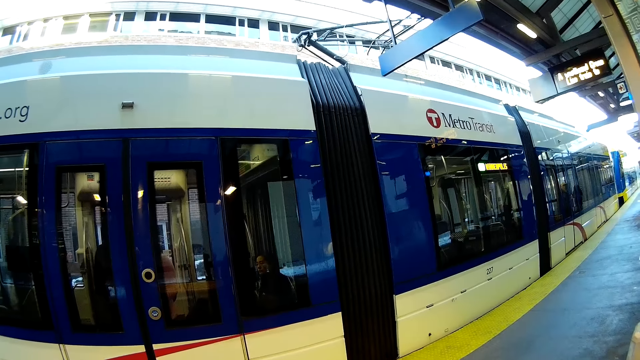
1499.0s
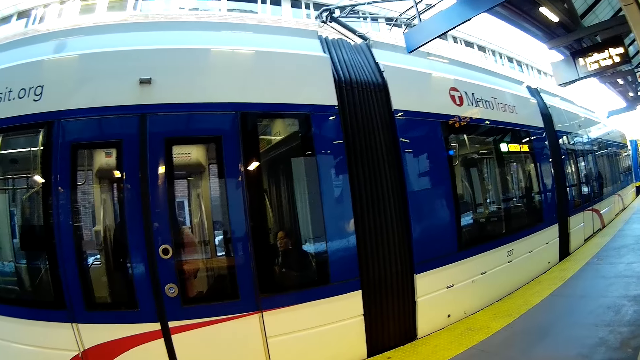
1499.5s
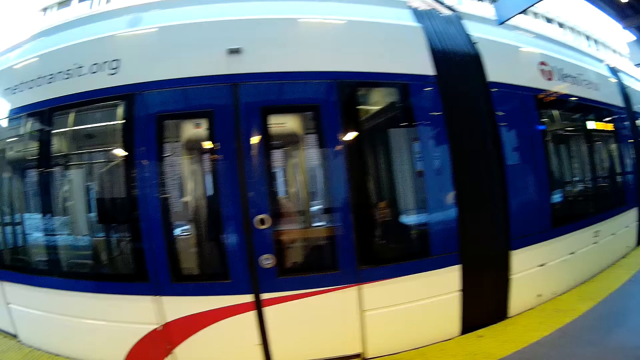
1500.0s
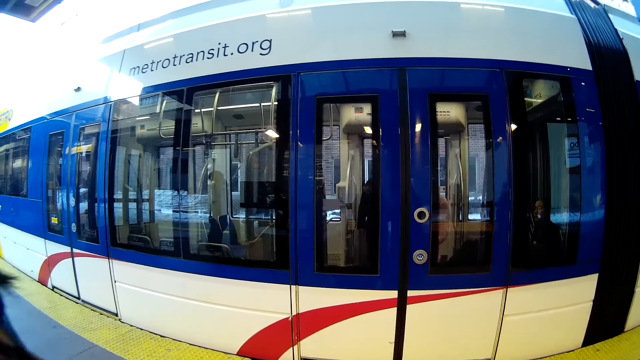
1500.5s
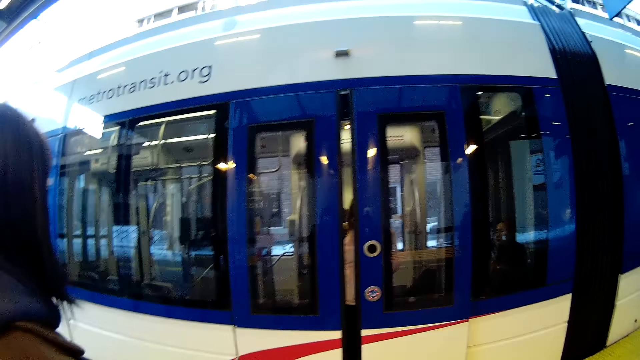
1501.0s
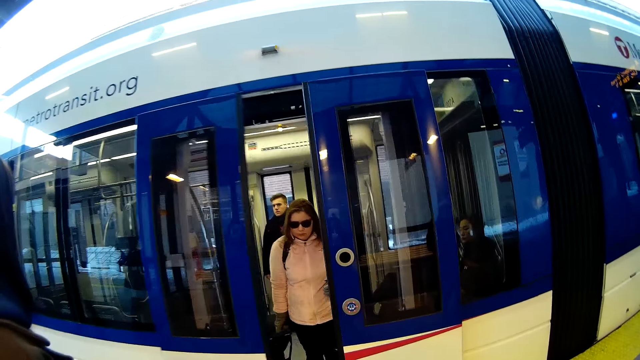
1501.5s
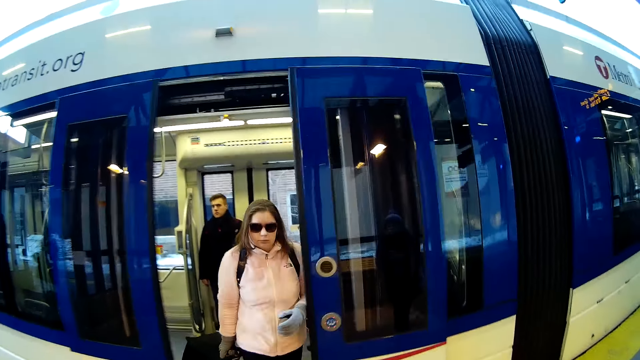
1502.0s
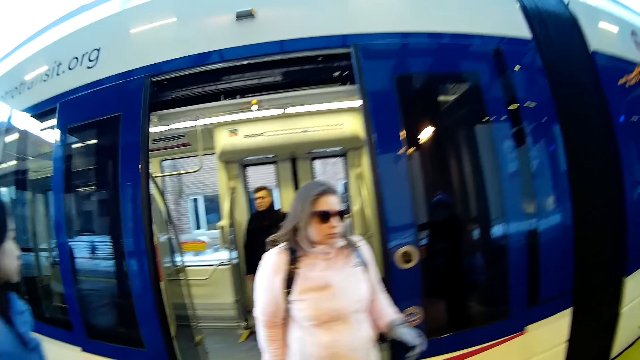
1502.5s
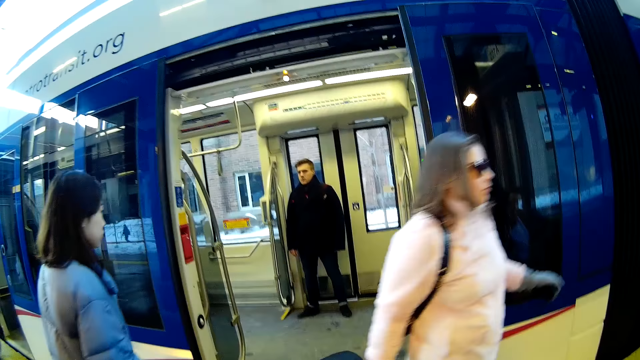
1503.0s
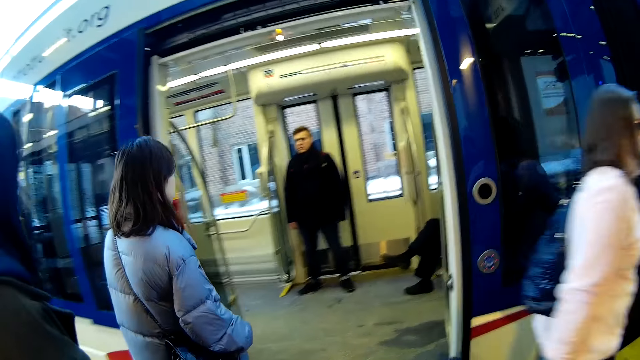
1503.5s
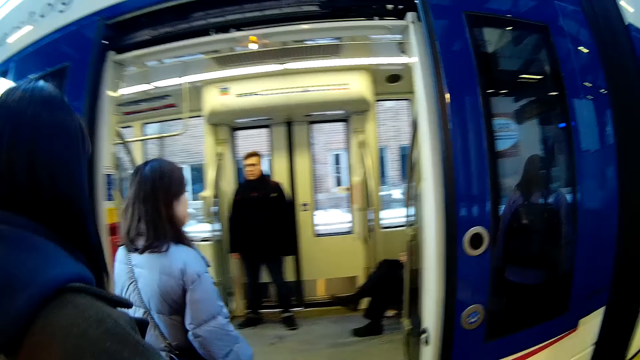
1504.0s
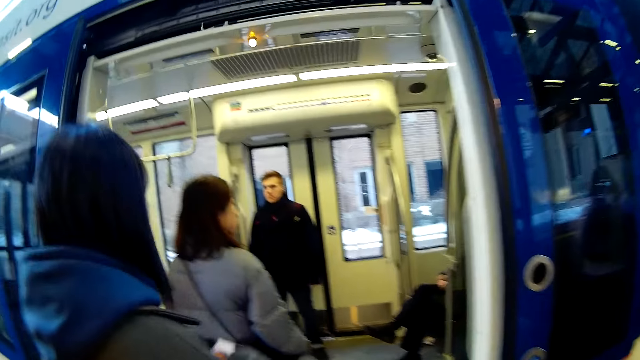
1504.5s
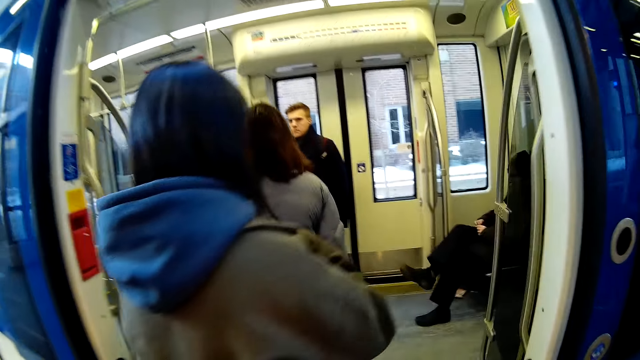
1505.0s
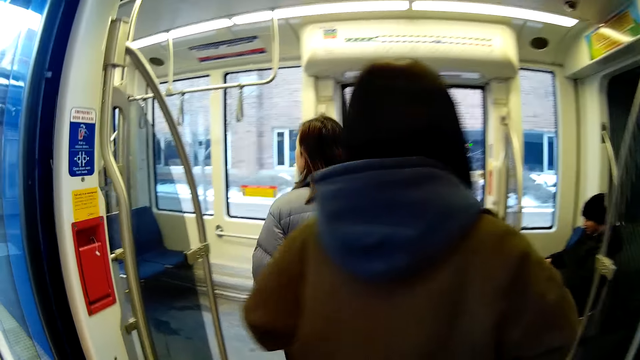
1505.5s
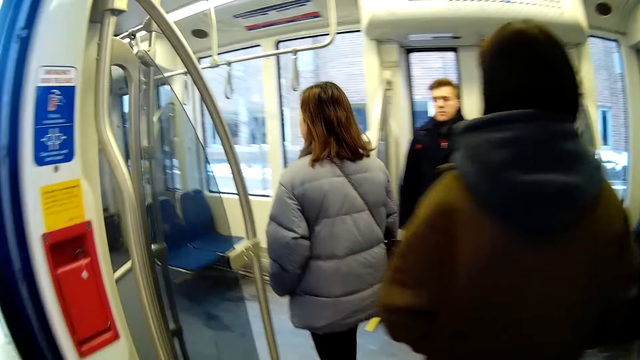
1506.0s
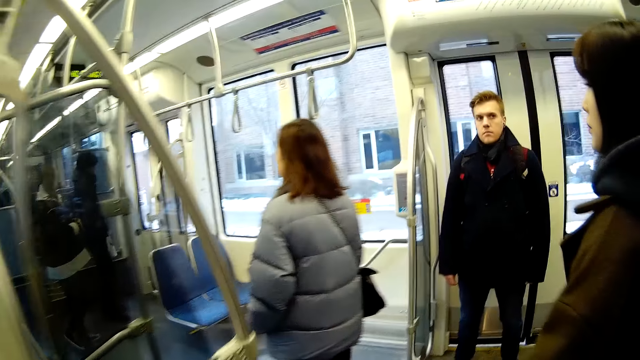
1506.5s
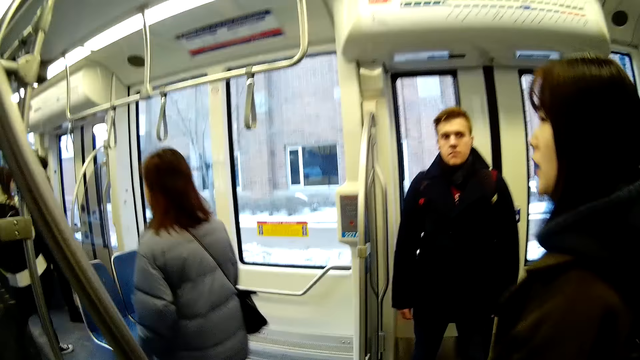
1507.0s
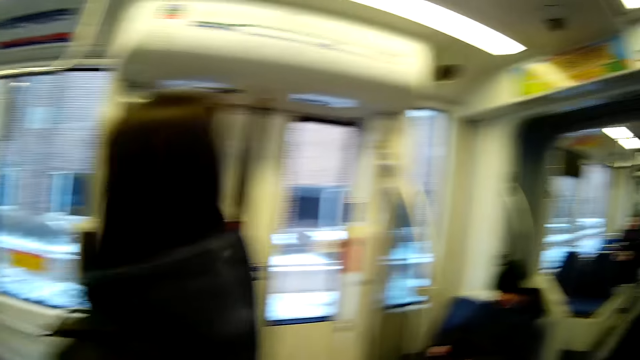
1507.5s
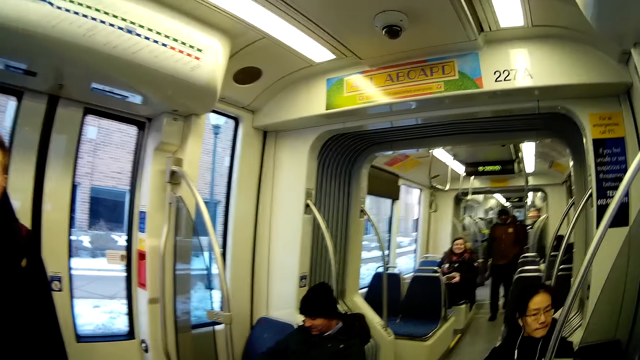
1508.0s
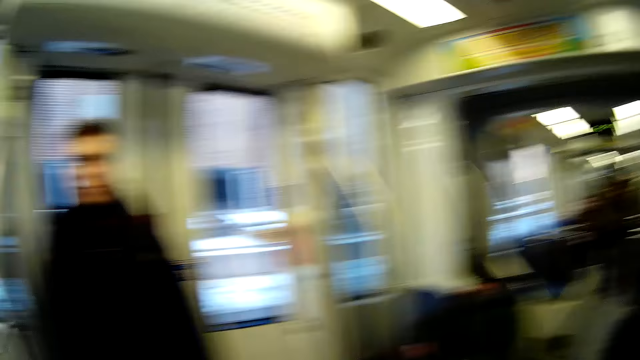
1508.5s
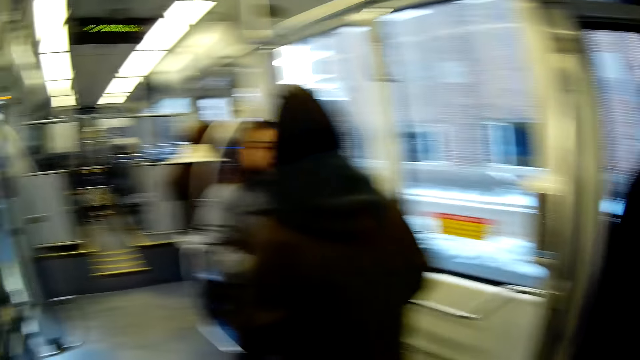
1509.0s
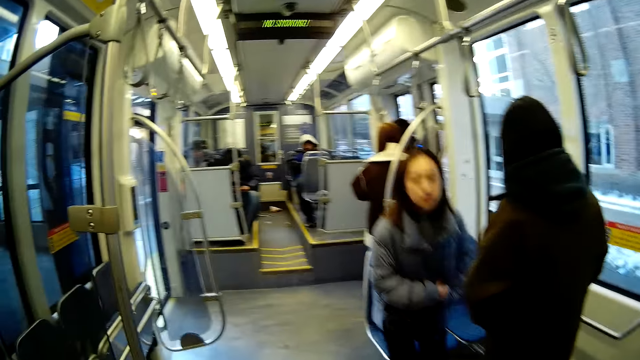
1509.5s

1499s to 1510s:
The camera wearer walks towards the train. A woman alights from the train. A man stands by the train door. Another woman enters the train. Yet another woman enters the train. The camera wearer enters the train.

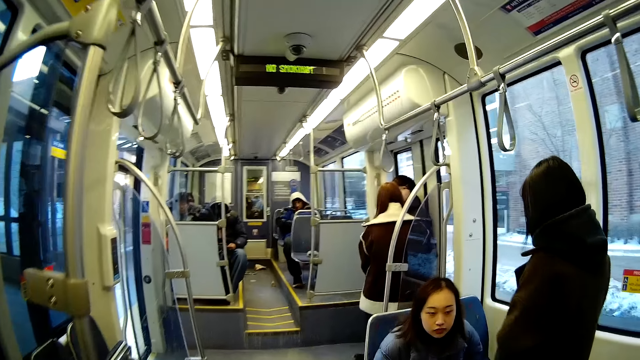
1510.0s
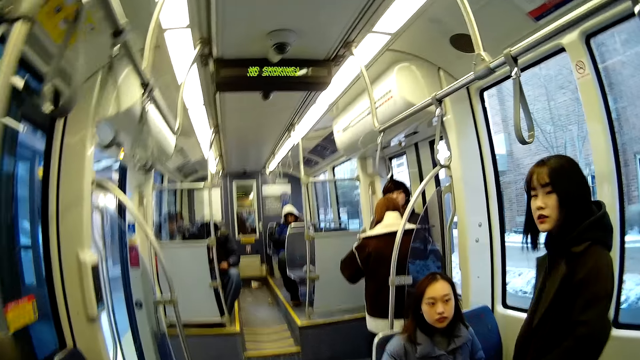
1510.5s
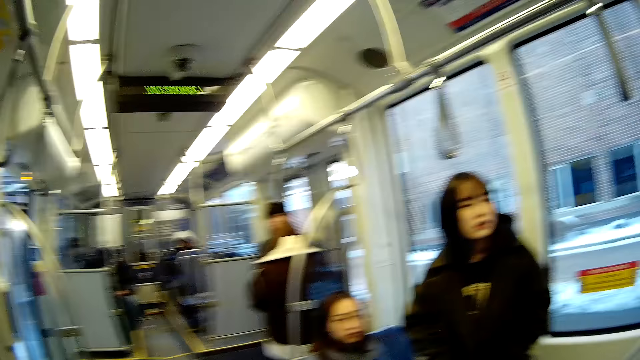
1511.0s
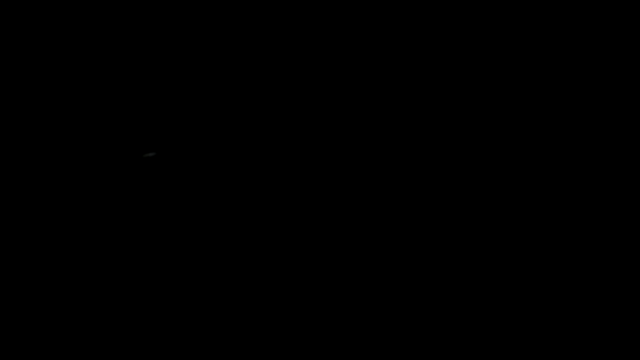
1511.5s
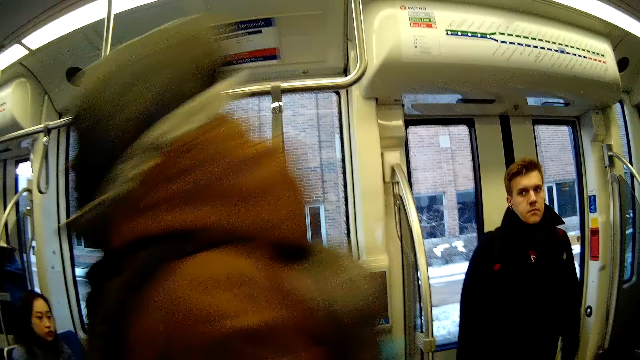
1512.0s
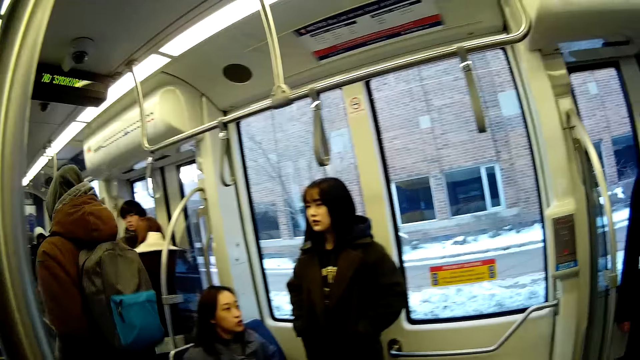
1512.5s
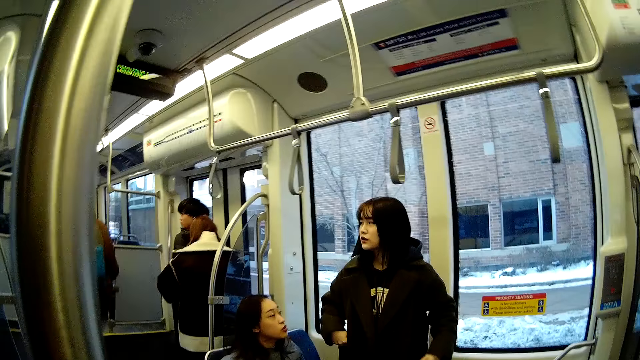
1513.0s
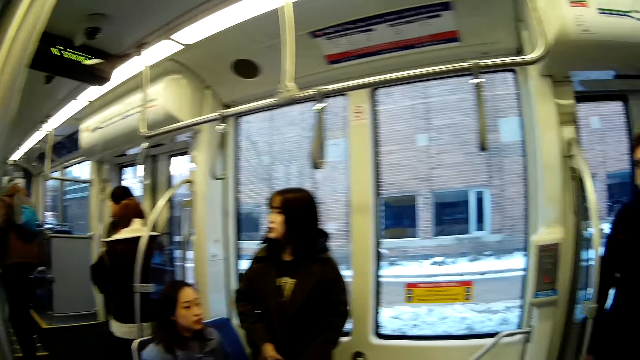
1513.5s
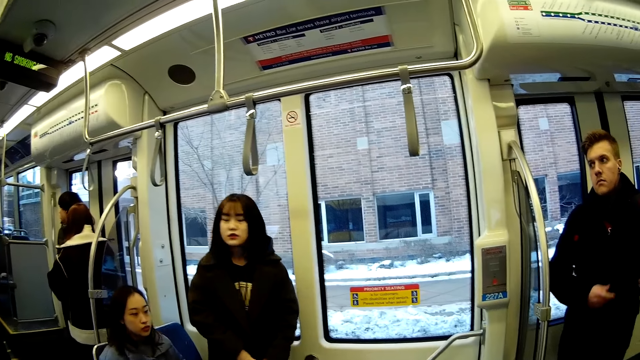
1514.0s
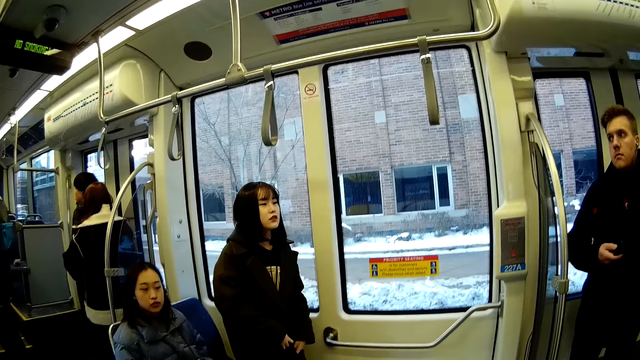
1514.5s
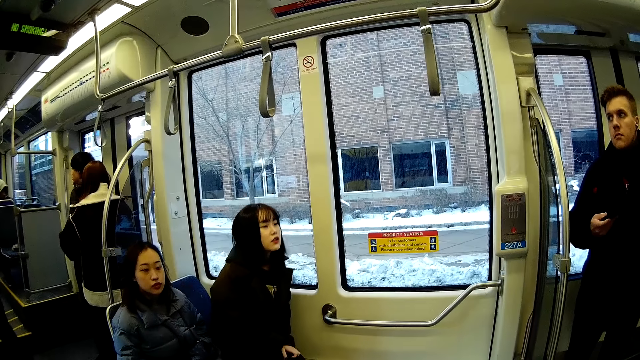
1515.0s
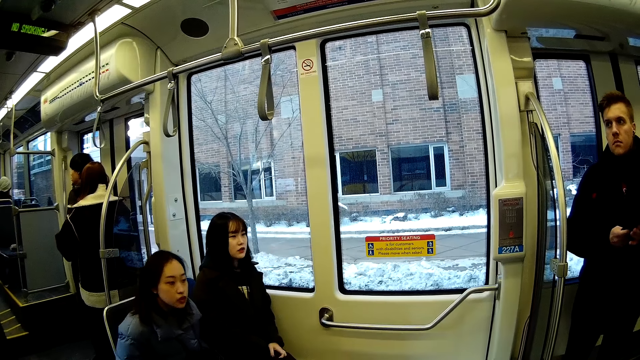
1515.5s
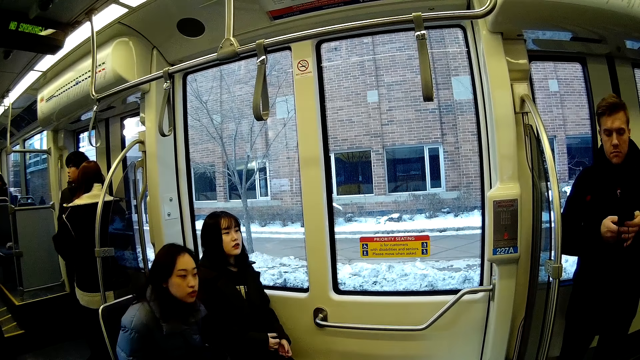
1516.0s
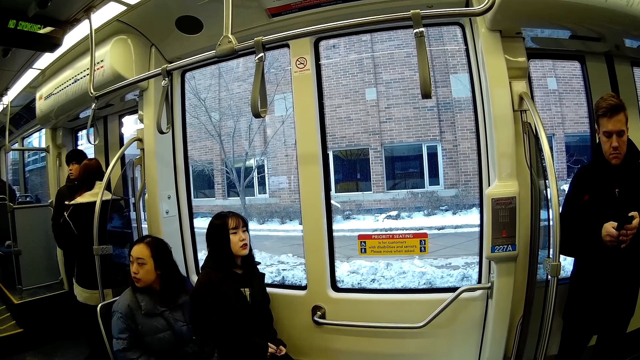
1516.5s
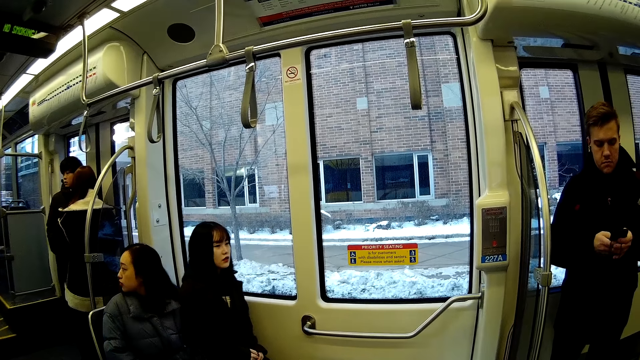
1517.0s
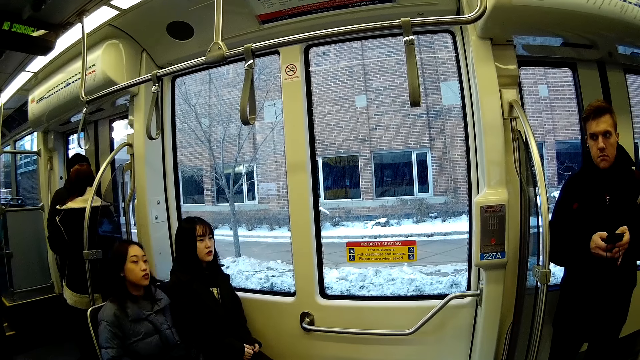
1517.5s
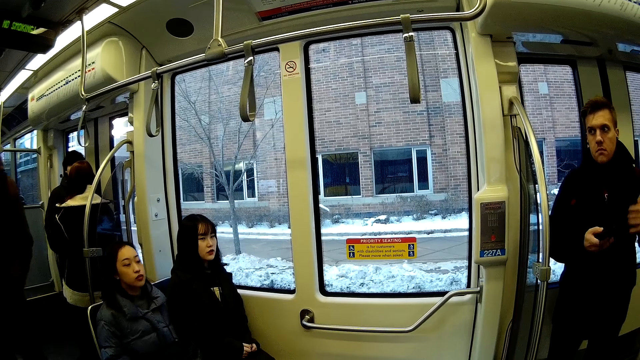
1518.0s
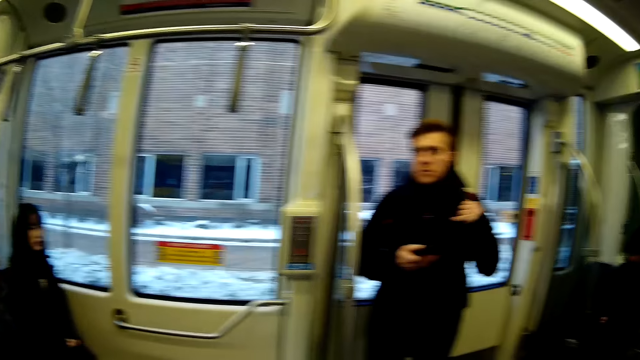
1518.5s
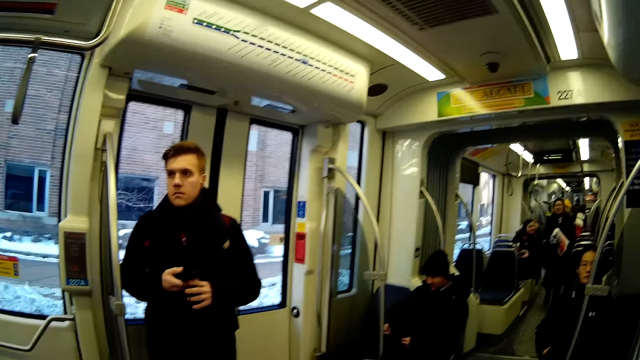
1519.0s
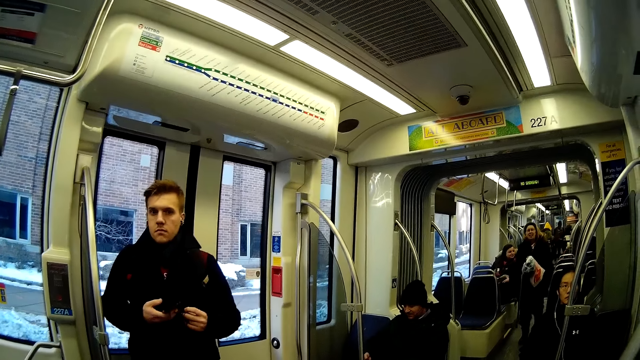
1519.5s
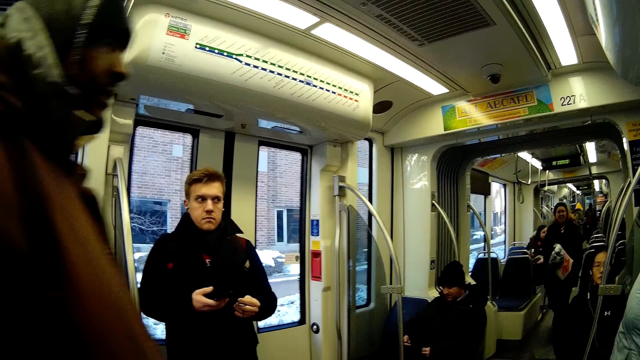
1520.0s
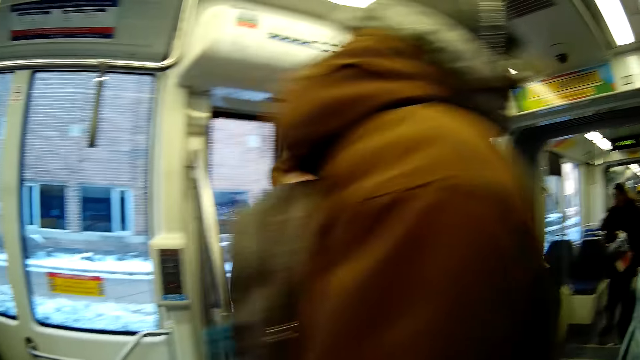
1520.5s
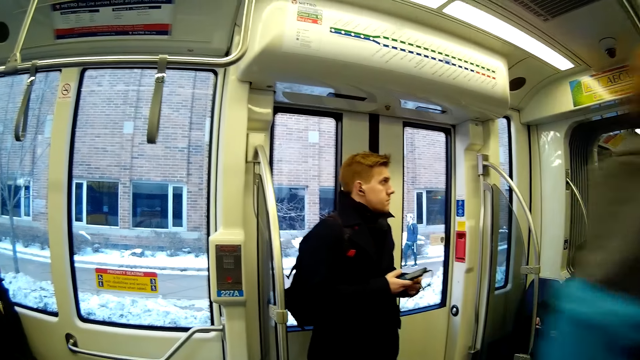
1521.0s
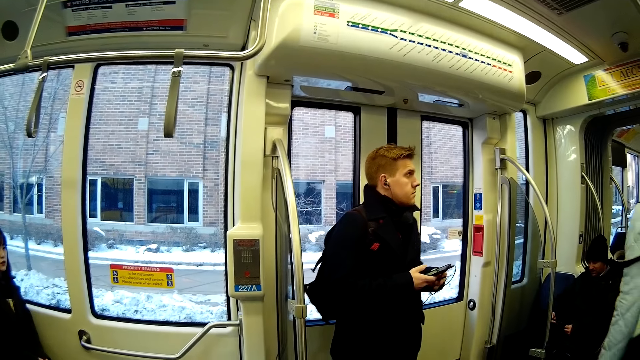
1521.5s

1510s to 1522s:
The camera wearer looks around. A man walks past the camera wearer. Another man operates a phone with both hands.
